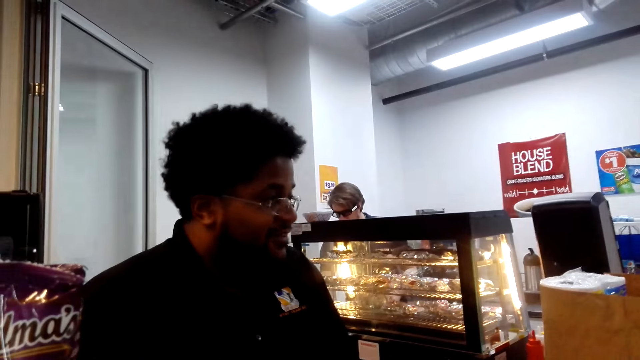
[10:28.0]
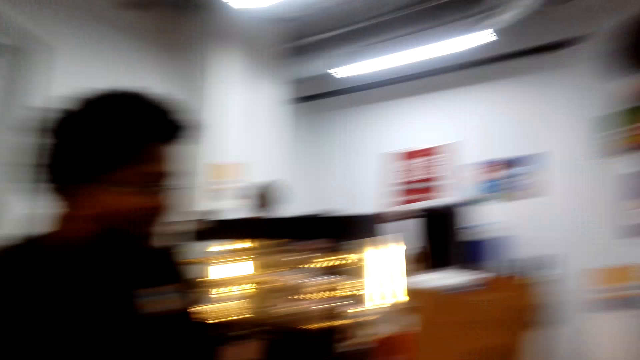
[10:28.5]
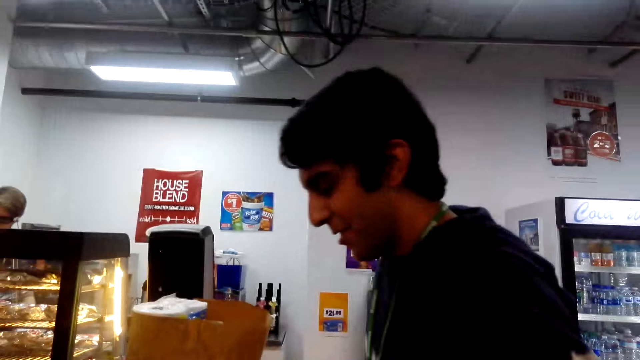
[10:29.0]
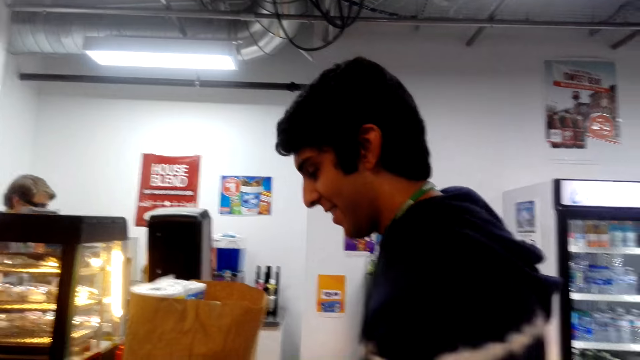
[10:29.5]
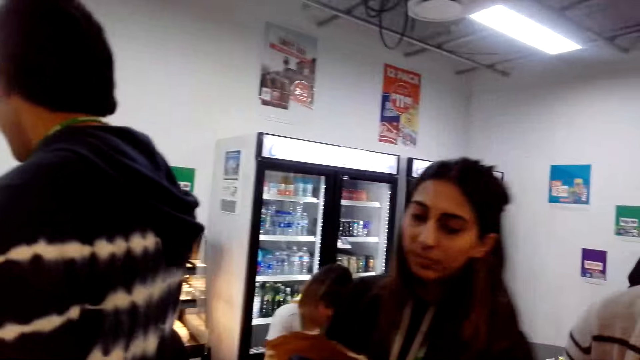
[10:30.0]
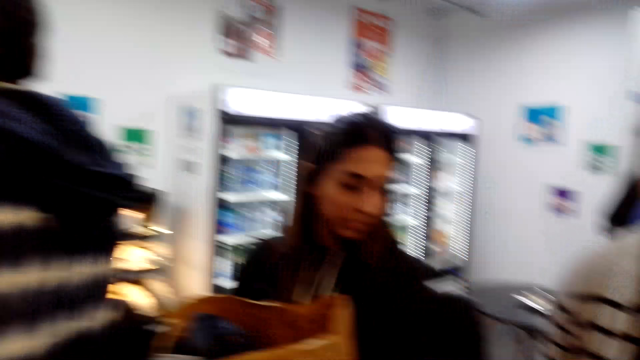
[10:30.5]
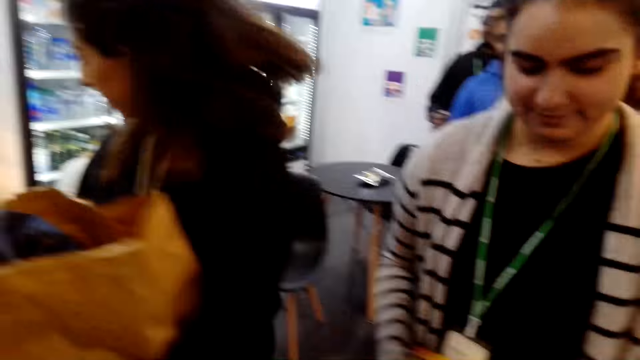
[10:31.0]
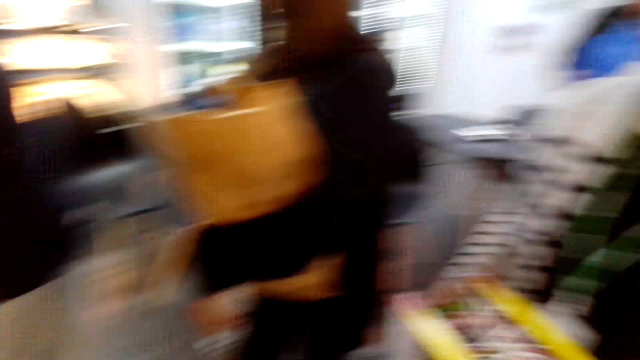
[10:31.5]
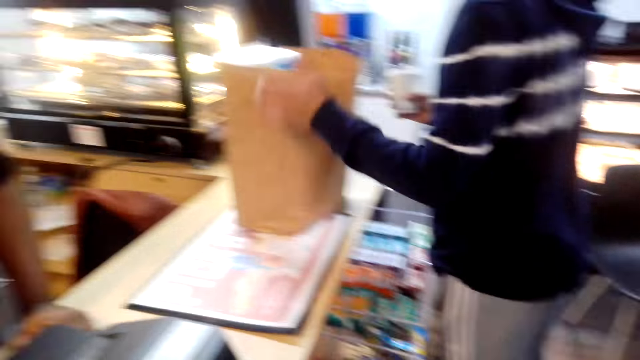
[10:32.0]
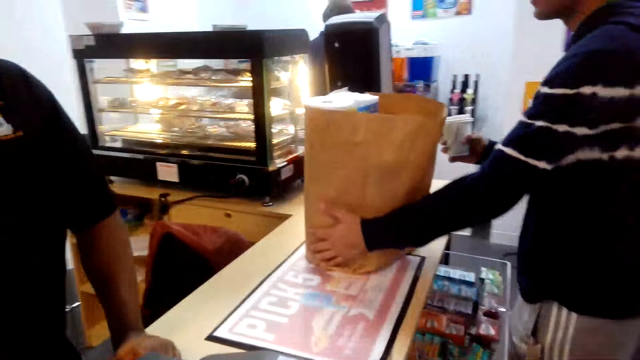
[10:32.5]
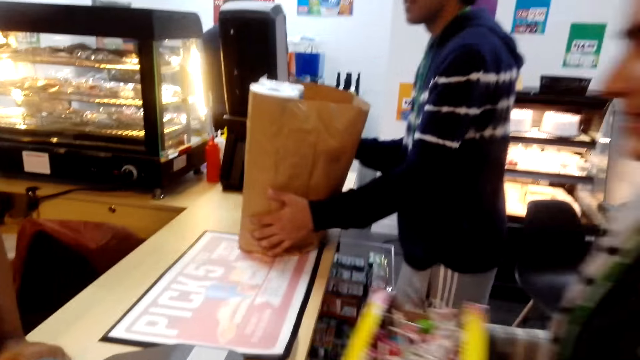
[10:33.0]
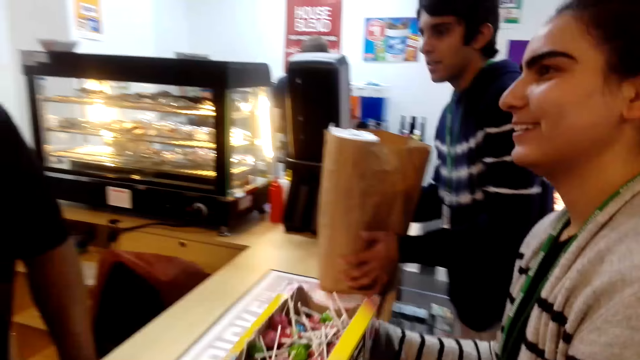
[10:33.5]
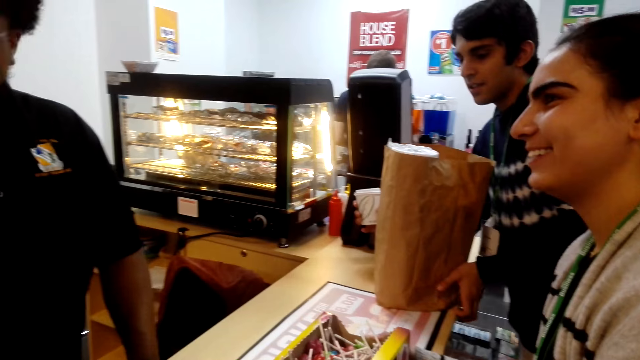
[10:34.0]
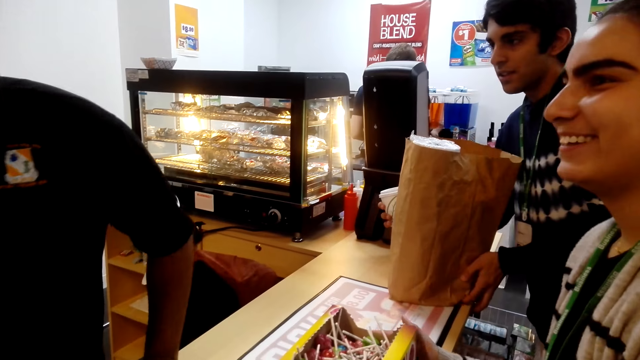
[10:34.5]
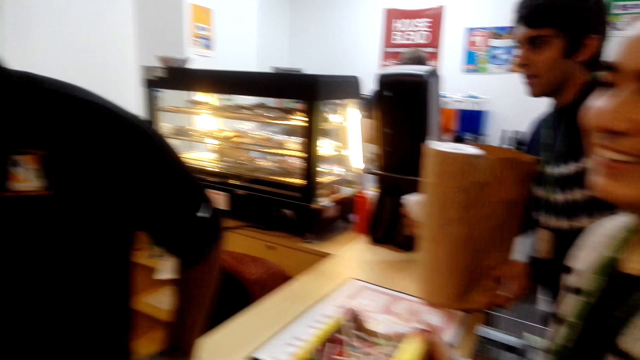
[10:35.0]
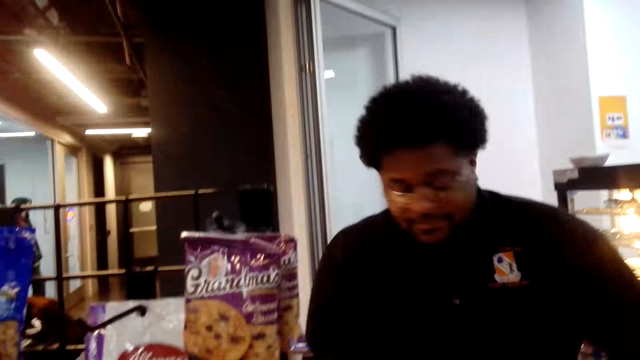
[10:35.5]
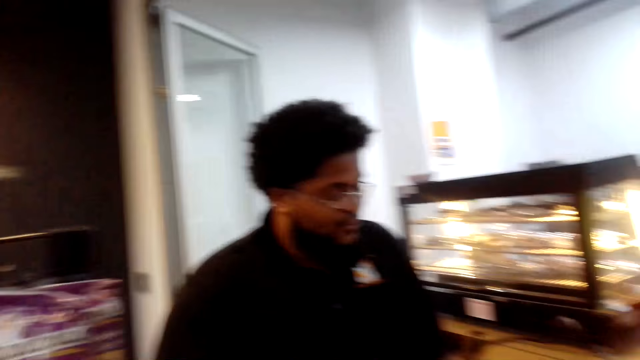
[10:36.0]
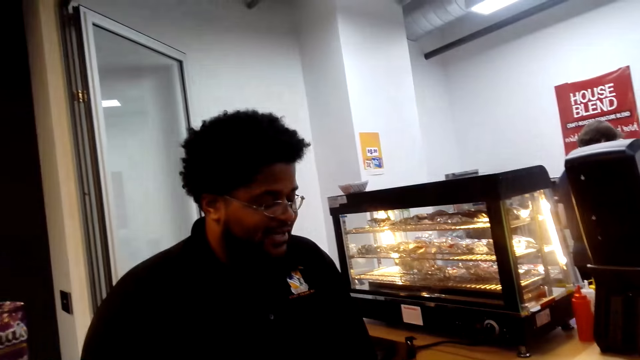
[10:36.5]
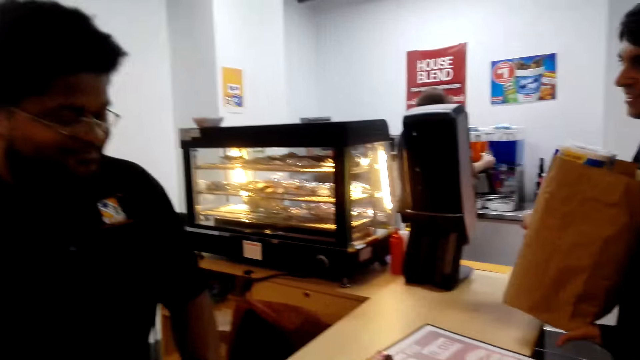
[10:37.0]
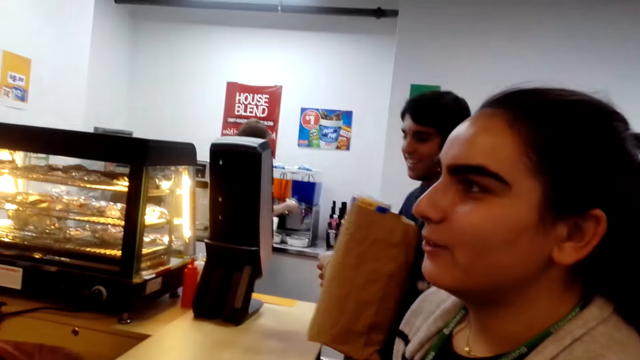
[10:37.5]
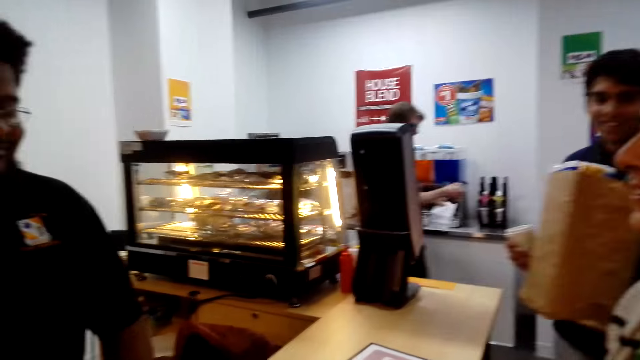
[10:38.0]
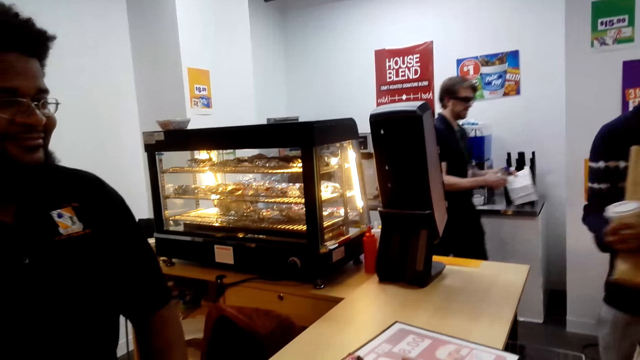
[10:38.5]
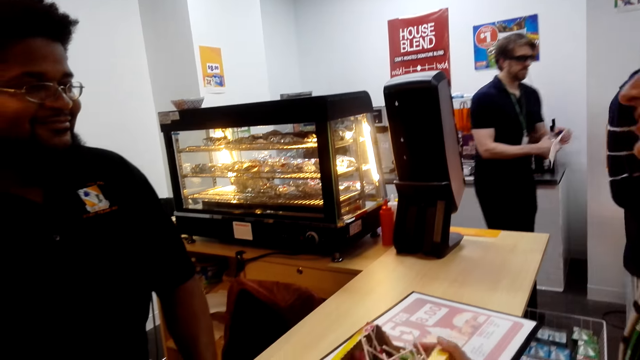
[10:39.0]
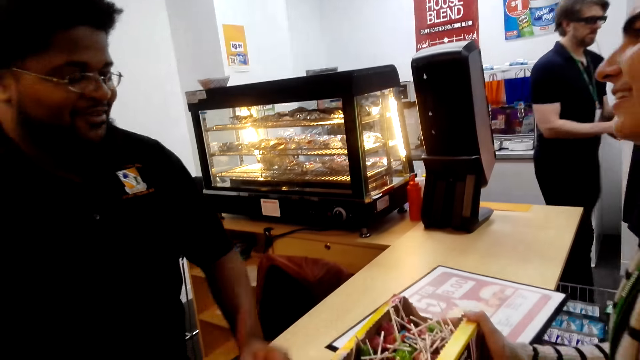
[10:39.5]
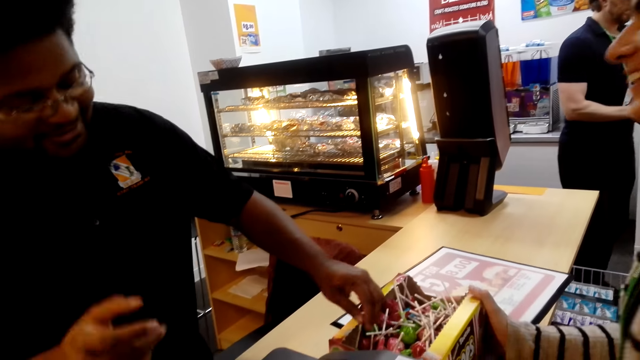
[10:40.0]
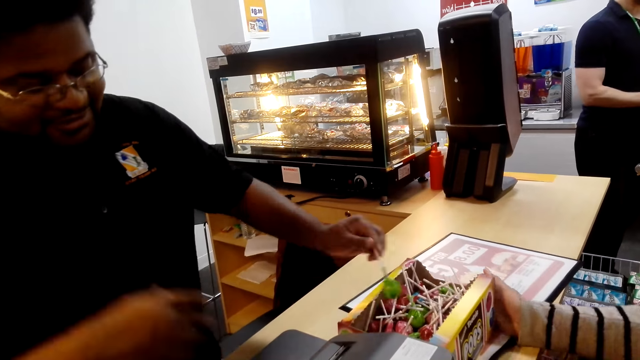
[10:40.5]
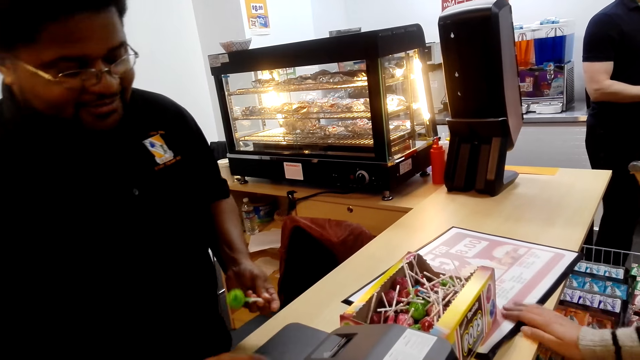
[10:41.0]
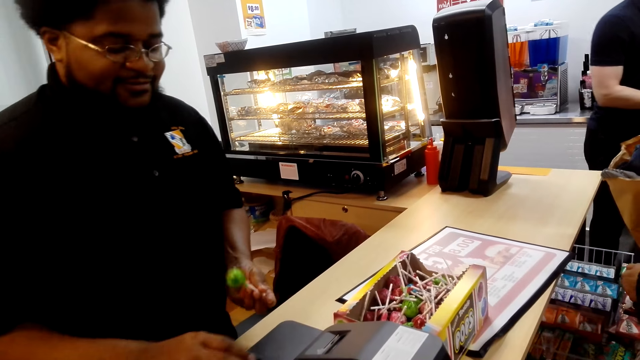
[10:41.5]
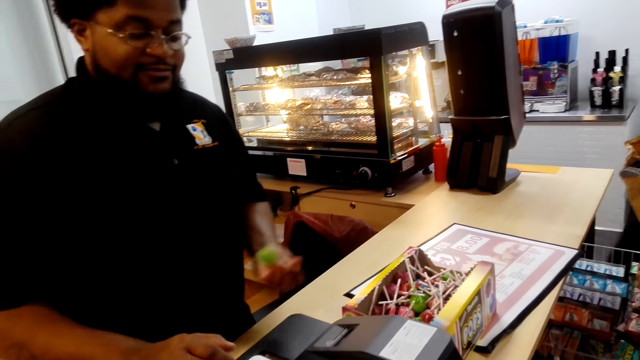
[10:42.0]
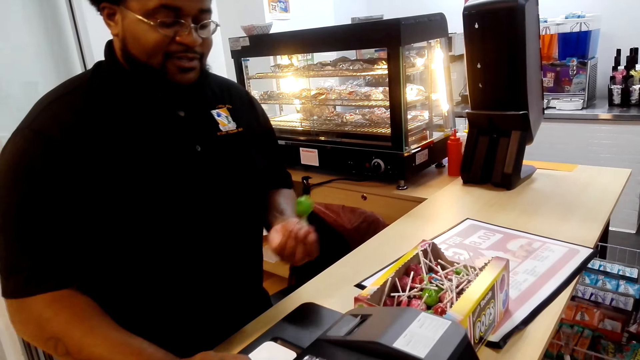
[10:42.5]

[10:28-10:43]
A man puts the wallet in the trouser pocket. A person shops in the supermarket. Another man speaks to the first man. The first man speaks to the other man. The camera wearer looks around. Another person queues with a woman. The first man moves the shopping bag on the counter. The woman puts items on the counter. The other man calculates items for the woman. The other man speaks to the woman. The first person walks around the supermarket. The woman speaks to the other man. The other man calculates sweets for the woman. The other man takes a sweet from the box.

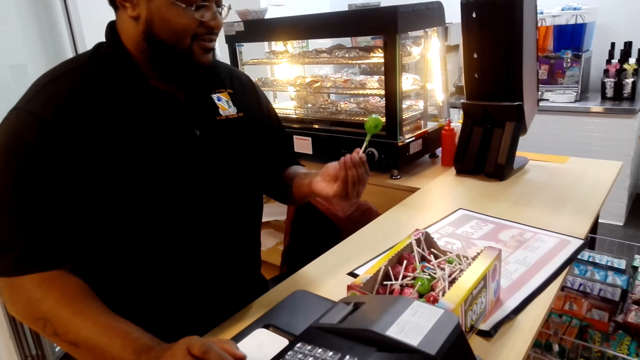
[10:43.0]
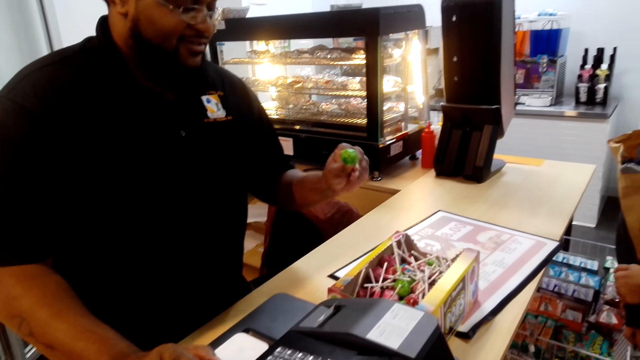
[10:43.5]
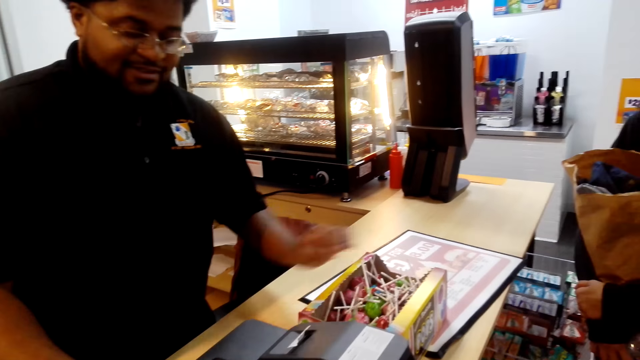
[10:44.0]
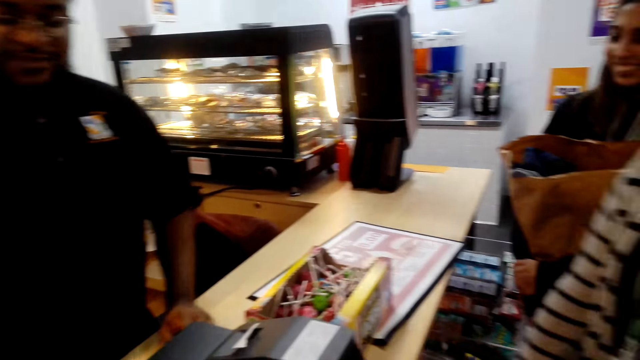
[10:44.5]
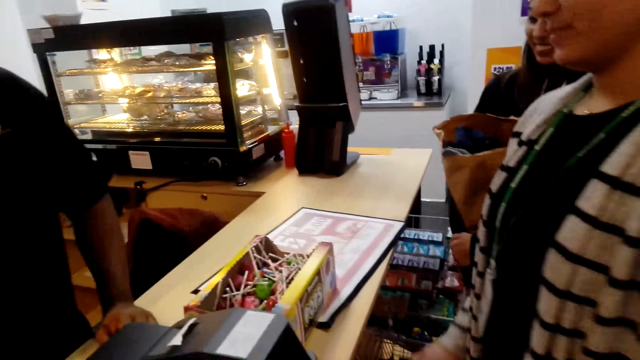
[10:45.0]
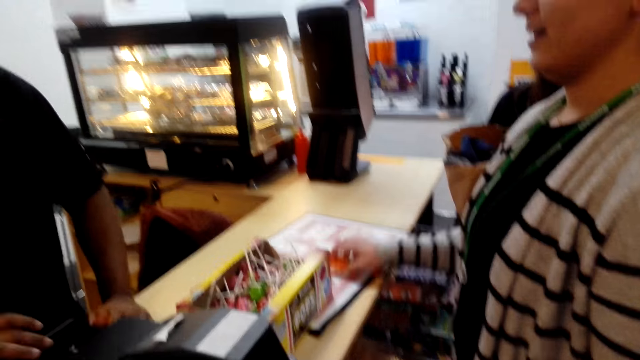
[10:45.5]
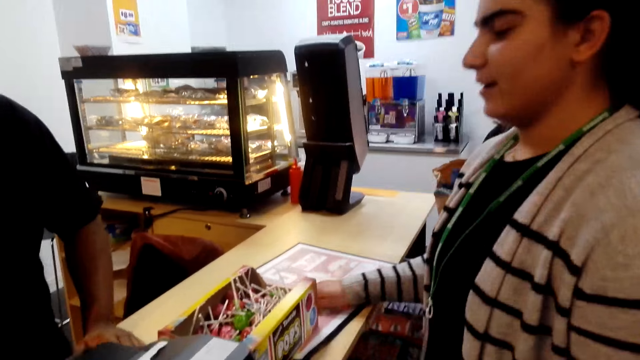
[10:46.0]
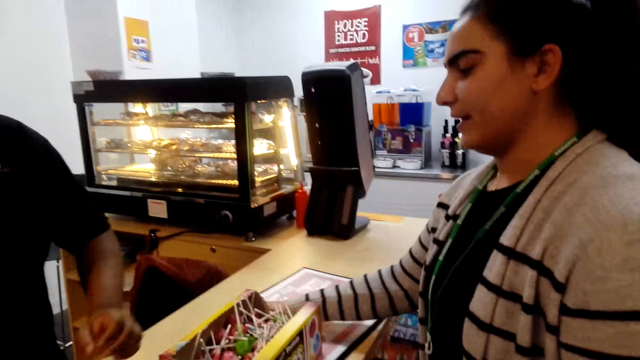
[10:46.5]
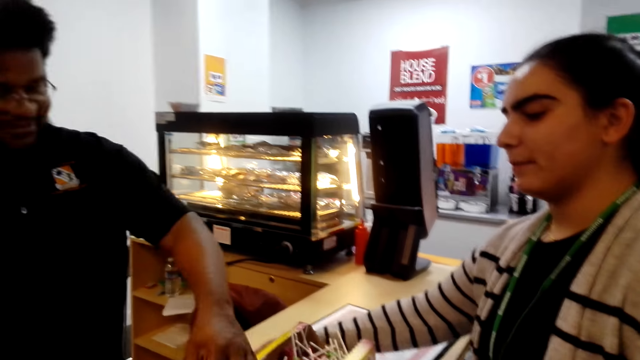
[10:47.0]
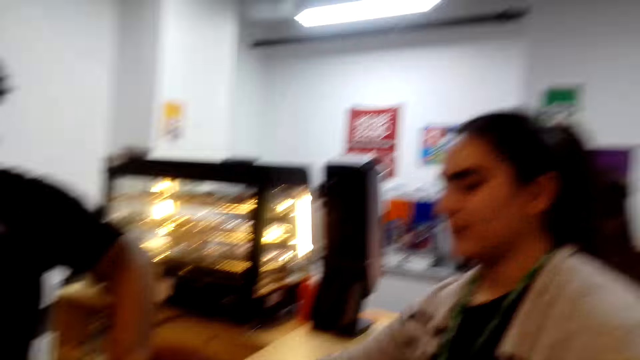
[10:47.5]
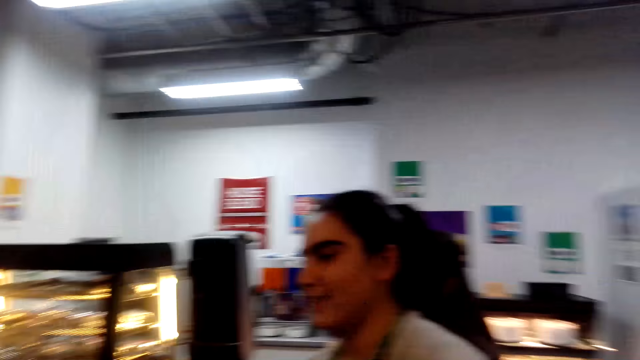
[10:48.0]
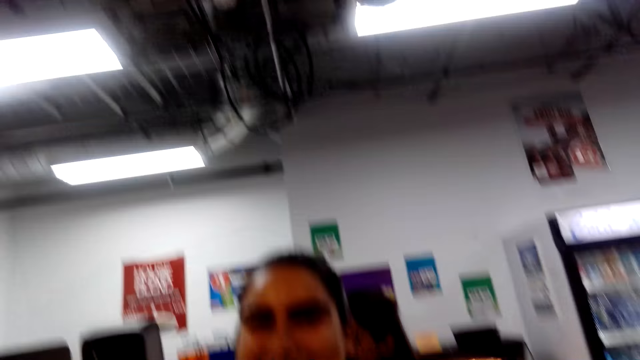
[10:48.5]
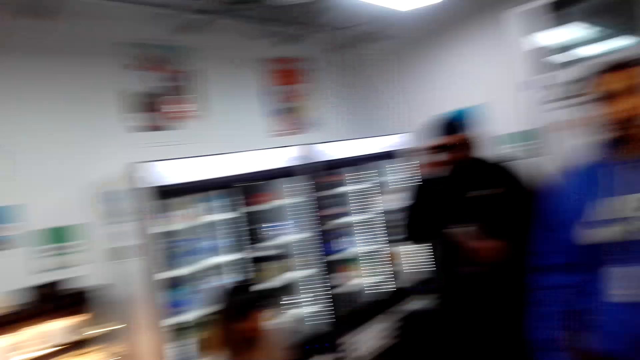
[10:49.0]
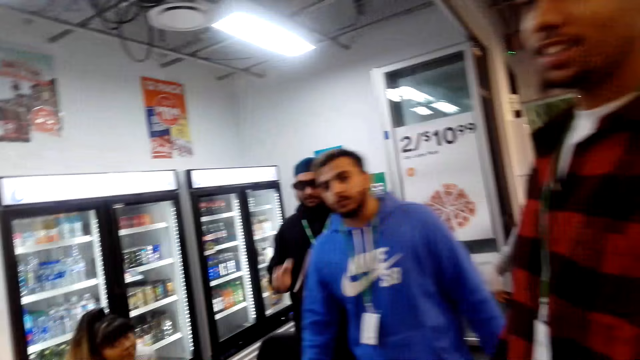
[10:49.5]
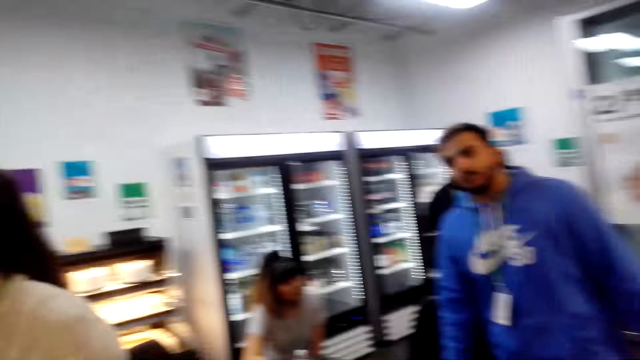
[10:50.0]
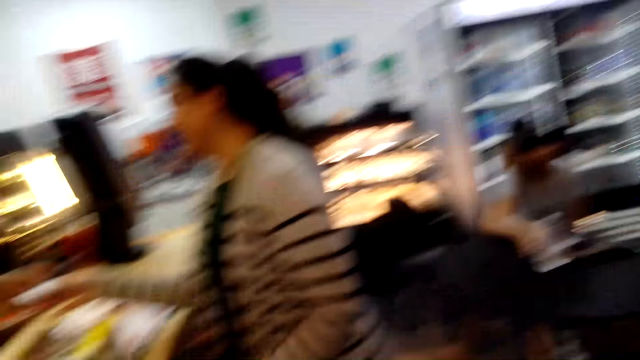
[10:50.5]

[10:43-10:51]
A man puts the sweet in the box of sweets. The man speaks to a woman. The camera wearer looks around. A person adjusts goggles. Another person queues near the first person. The camera wearer laughs. A third person queues in the line.
